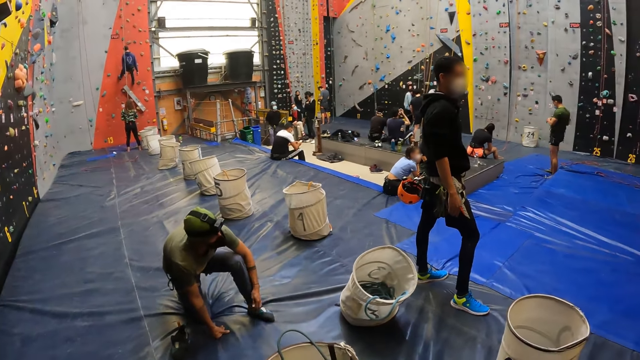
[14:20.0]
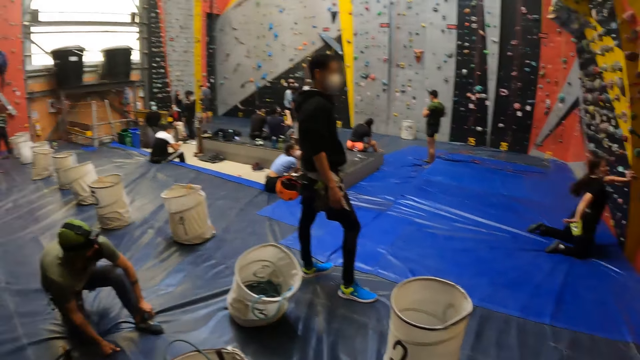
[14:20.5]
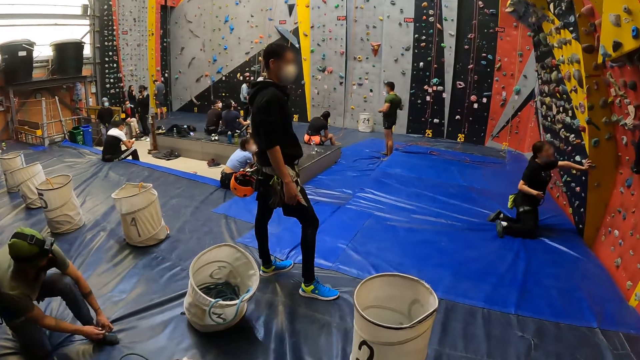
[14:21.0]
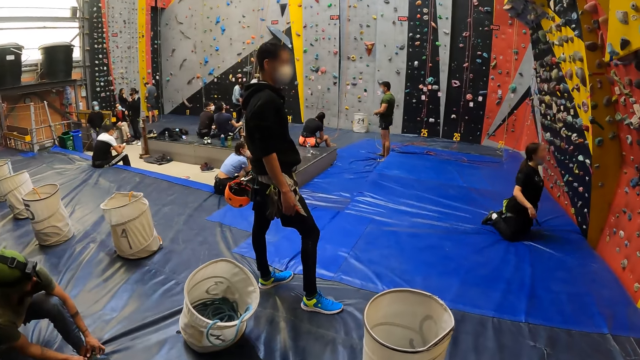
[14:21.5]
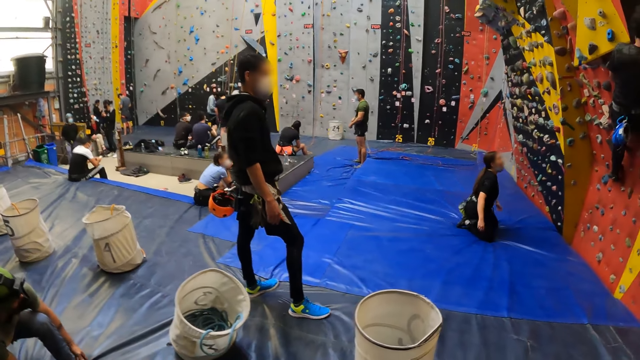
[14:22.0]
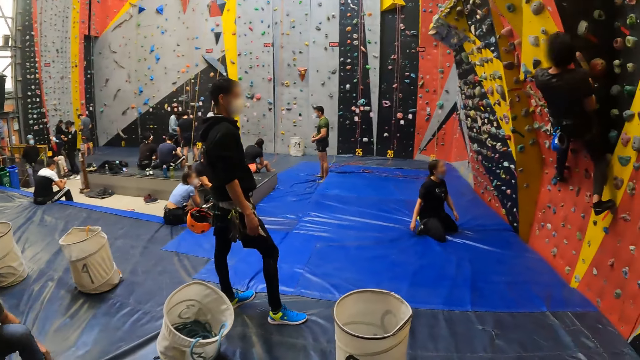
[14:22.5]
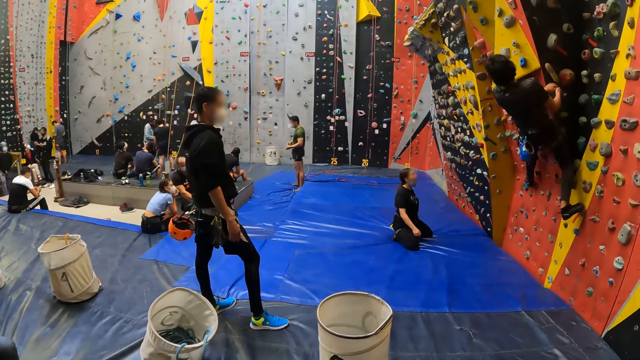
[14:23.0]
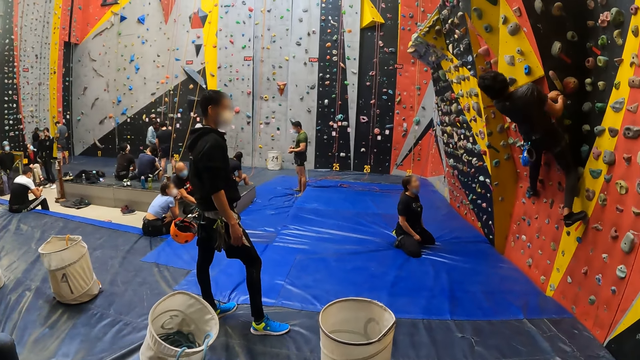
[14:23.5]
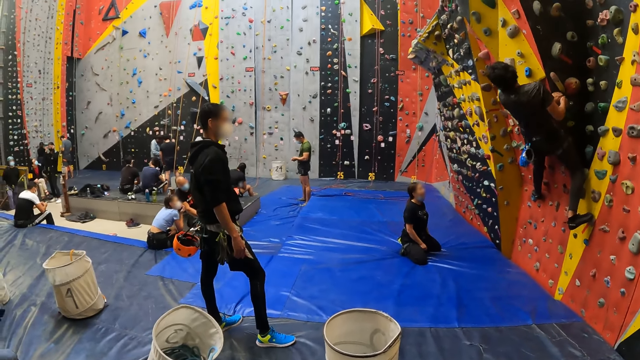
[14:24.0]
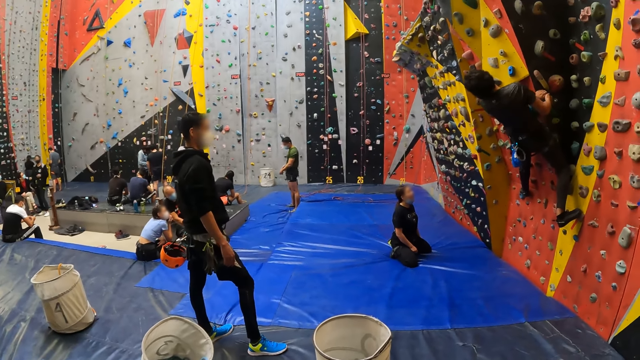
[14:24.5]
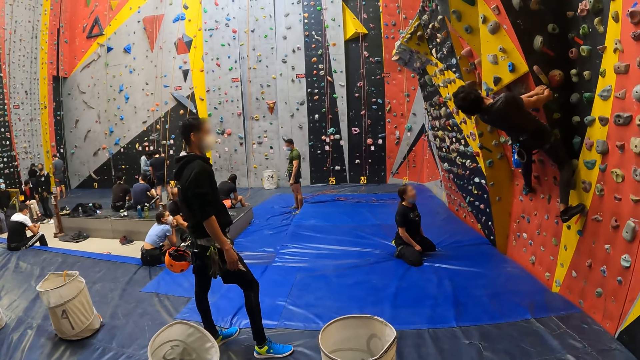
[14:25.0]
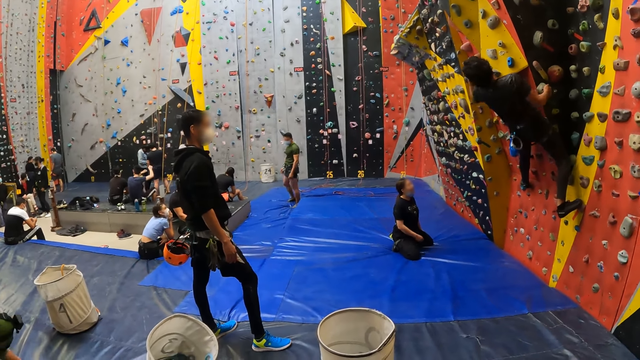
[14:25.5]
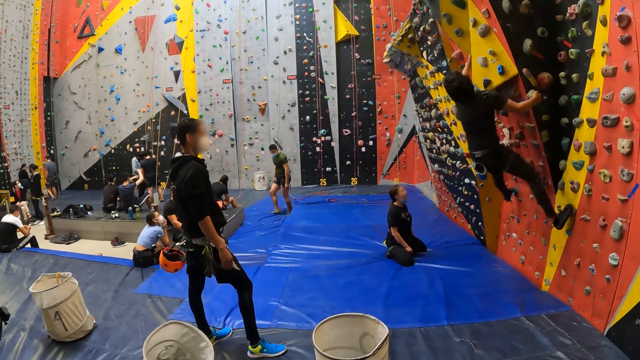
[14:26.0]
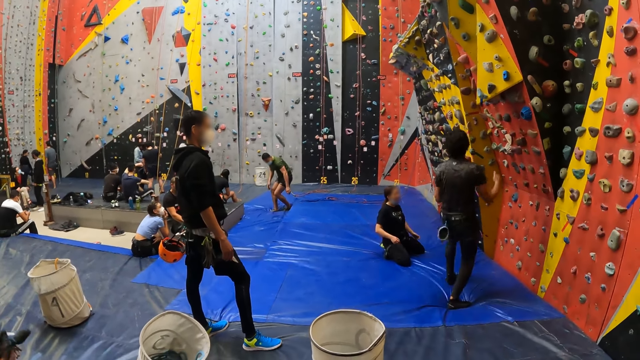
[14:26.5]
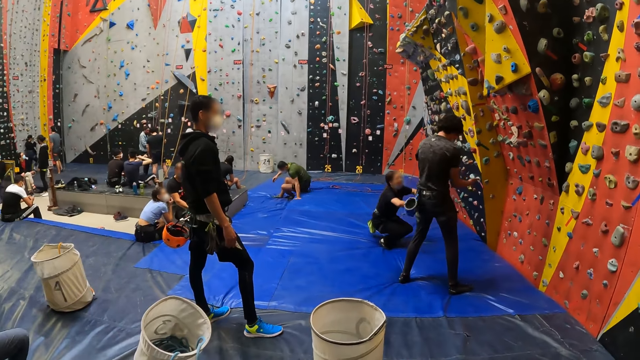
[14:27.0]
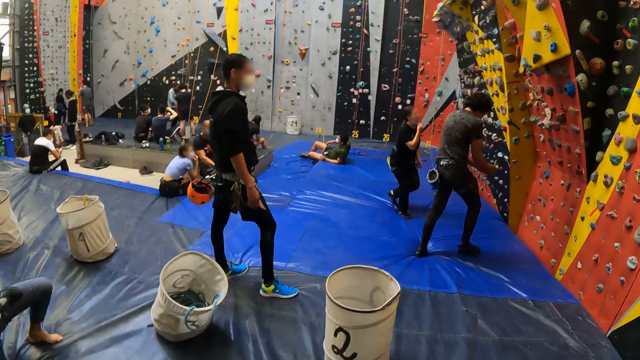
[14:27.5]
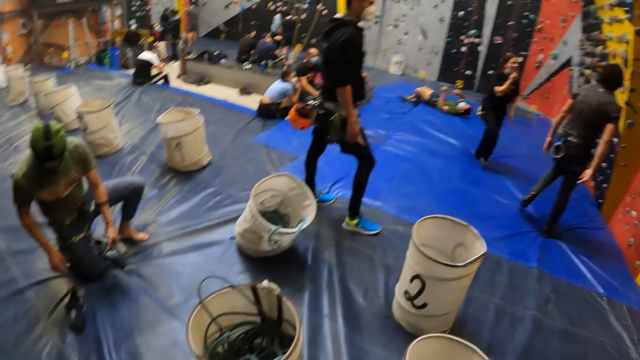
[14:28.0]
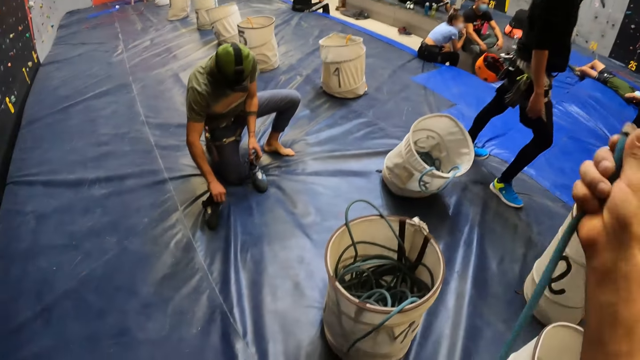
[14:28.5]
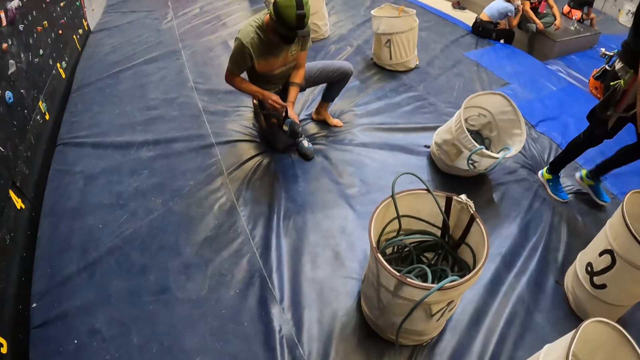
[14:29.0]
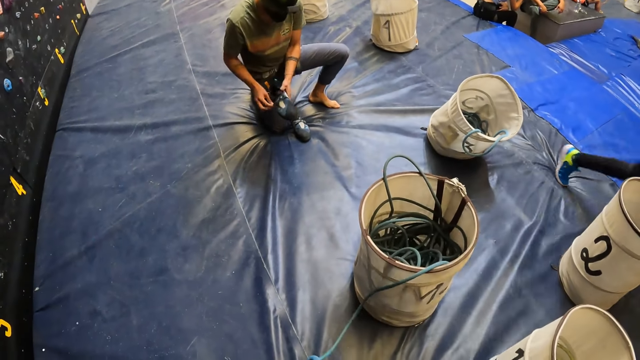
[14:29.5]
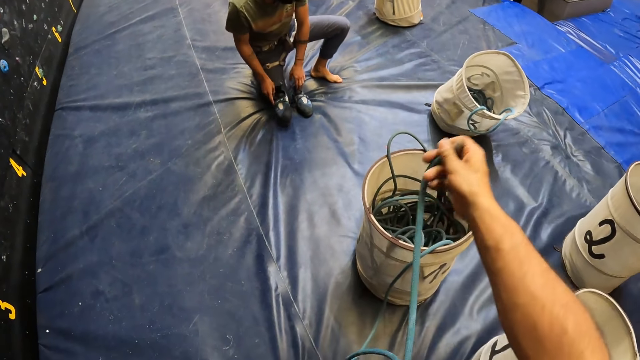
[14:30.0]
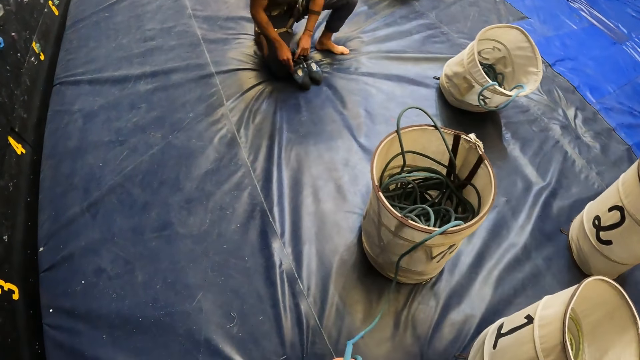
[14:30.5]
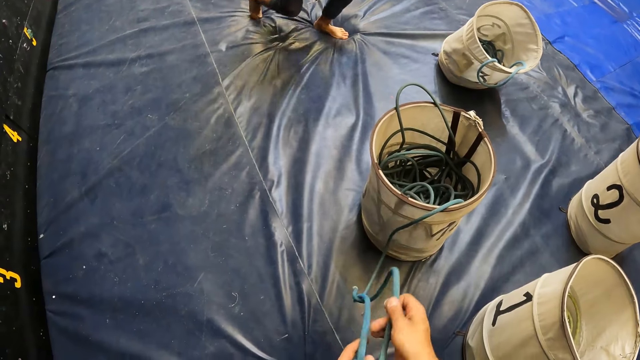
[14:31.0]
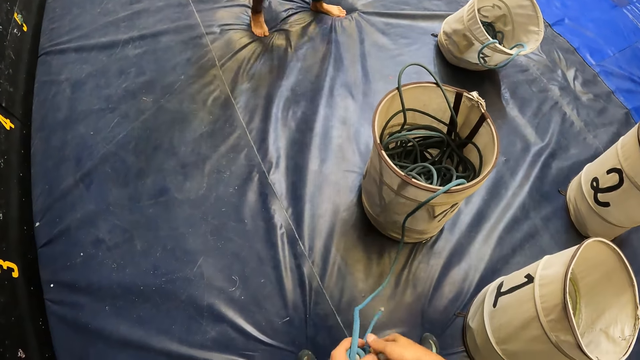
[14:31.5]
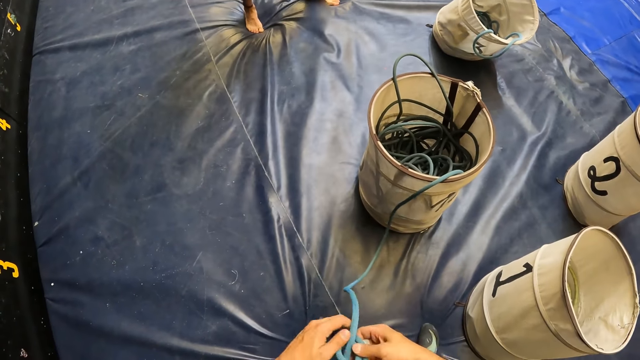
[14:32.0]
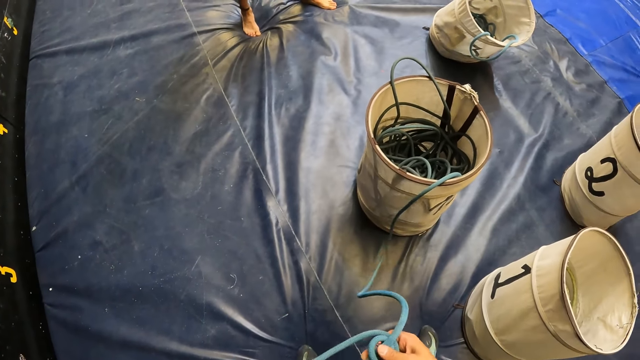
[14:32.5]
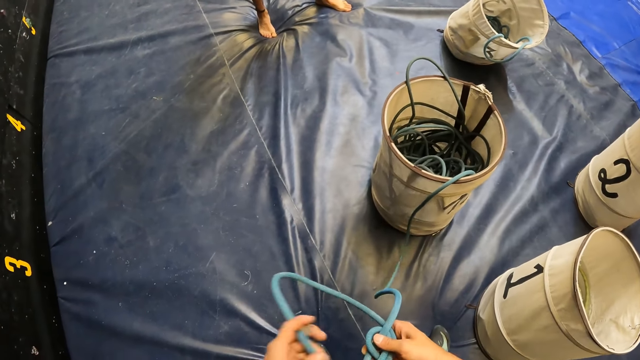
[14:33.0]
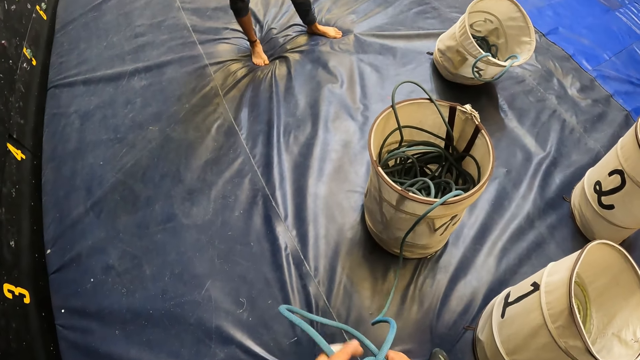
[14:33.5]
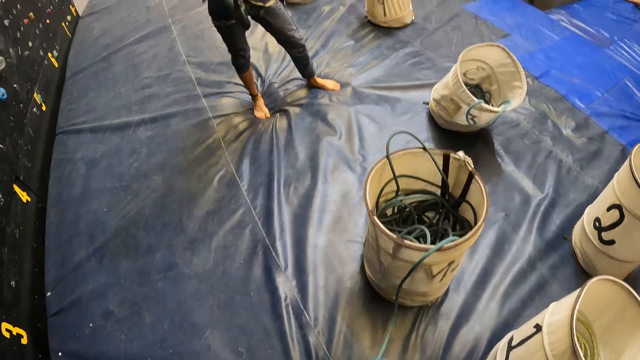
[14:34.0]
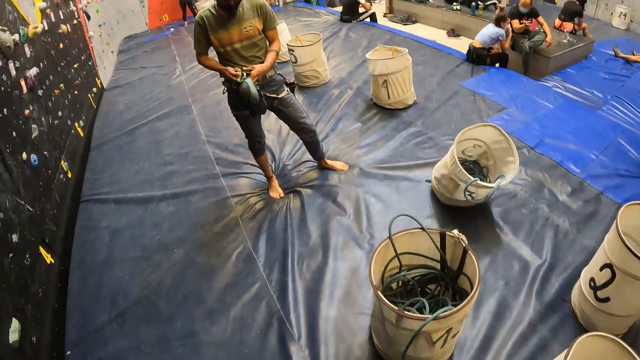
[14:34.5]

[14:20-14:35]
The camera wearer looks around. They lift the climbing rope. A person puts the shoe down. The camera wearer pulls the rope. The person picks up the shoe, puts the shoes together, picks up the shoes and stands. The camera wearer ties a knot with the climbing rope.

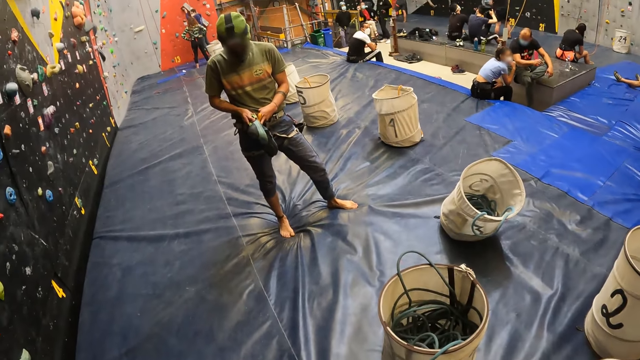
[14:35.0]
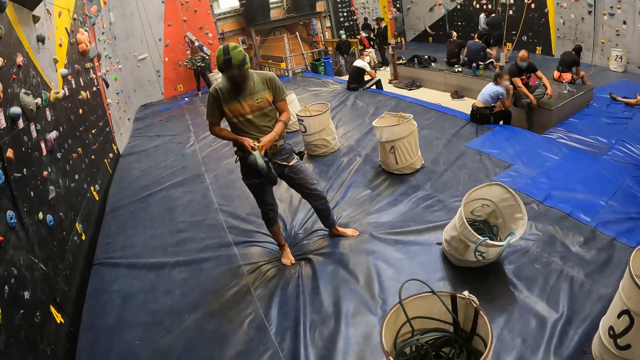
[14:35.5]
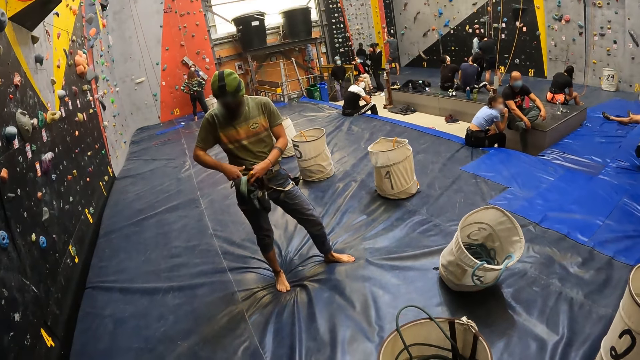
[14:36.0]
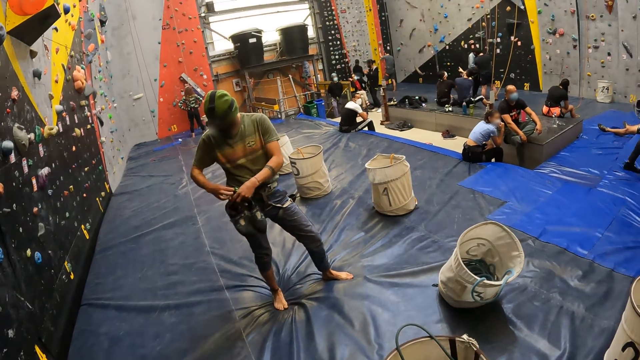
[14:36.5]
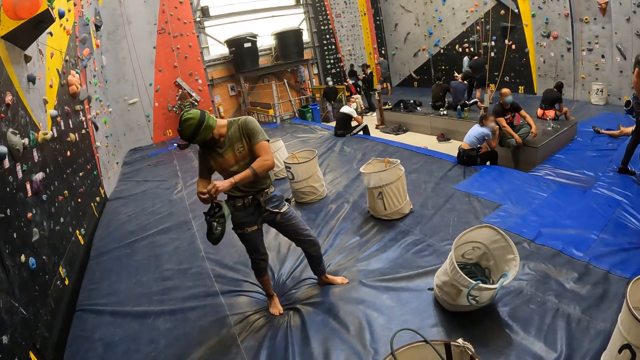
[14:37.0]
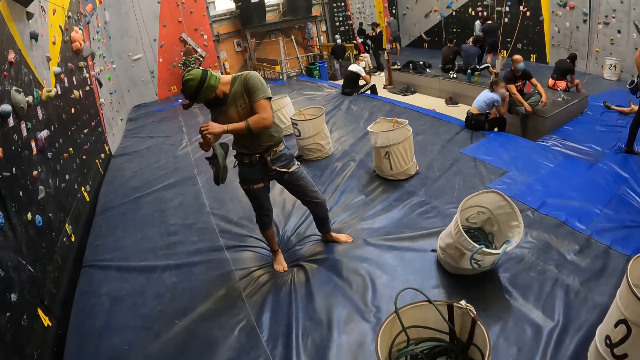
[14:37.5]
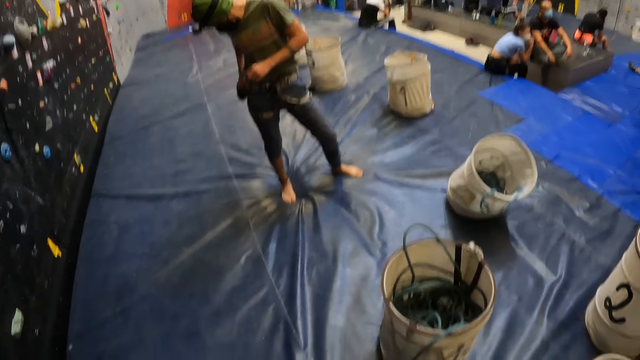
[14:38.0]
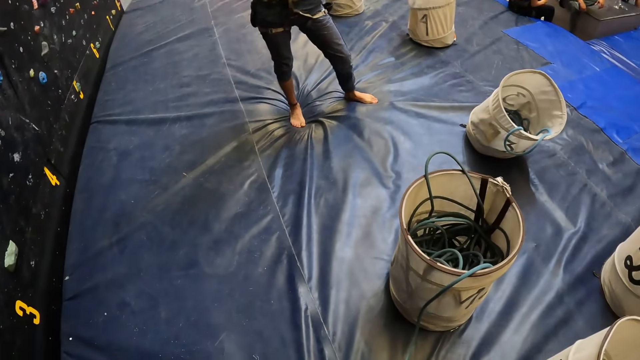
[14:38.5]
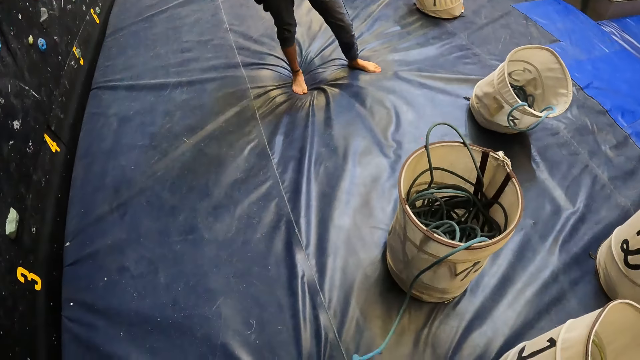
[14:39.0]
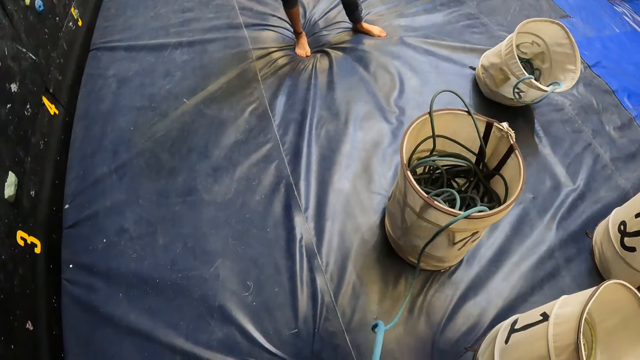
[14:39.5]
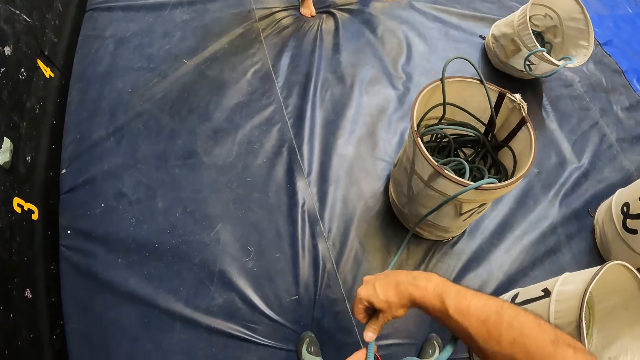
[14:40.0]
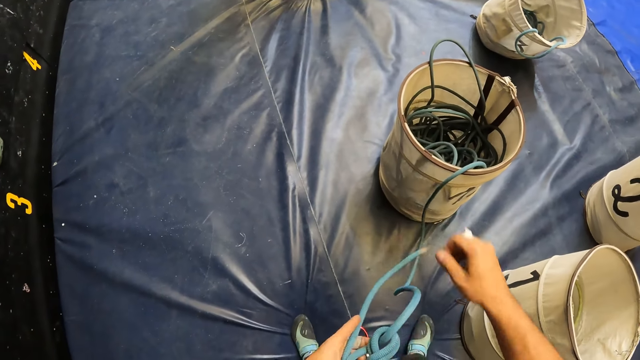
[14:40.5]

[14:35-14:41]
A person hooks the shoes to the carabiner. The camera wearer ties a knot with a rope.
